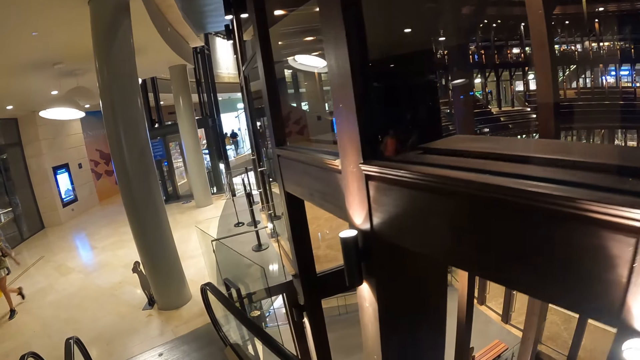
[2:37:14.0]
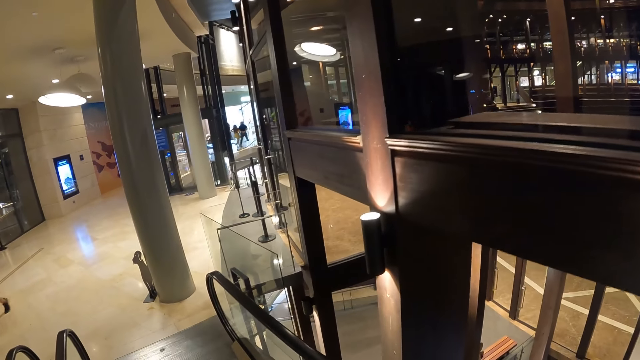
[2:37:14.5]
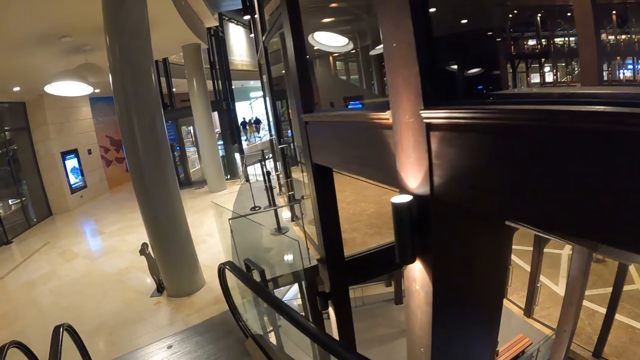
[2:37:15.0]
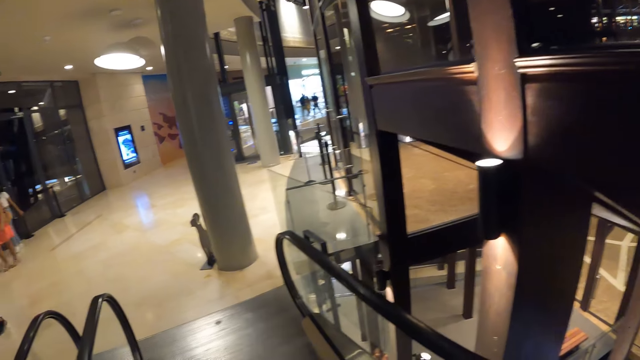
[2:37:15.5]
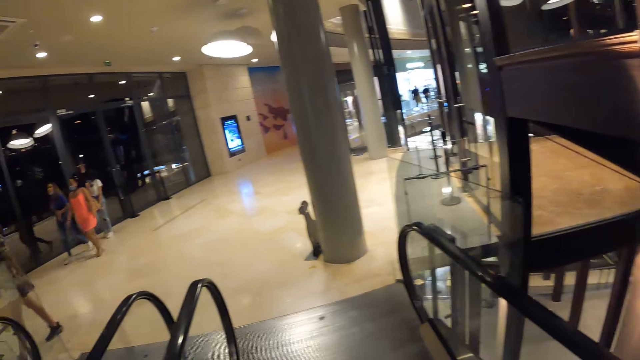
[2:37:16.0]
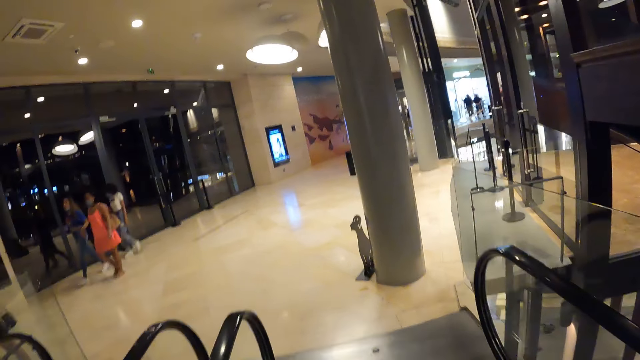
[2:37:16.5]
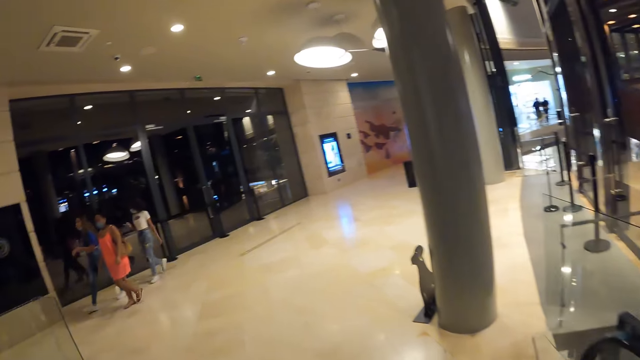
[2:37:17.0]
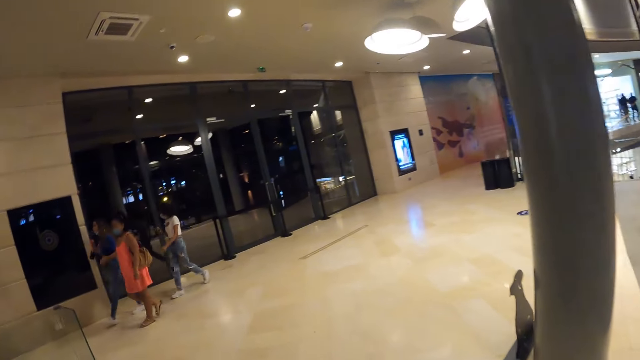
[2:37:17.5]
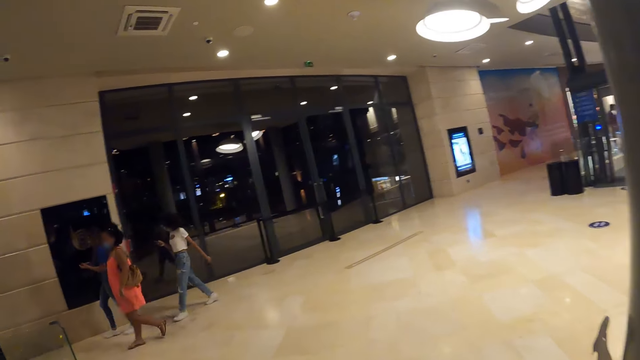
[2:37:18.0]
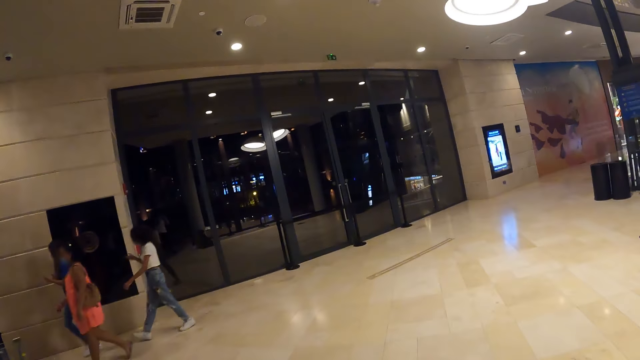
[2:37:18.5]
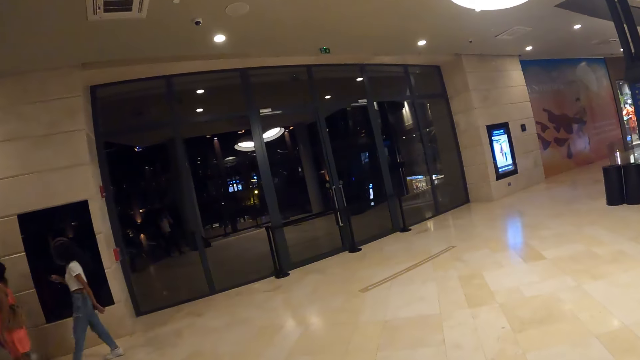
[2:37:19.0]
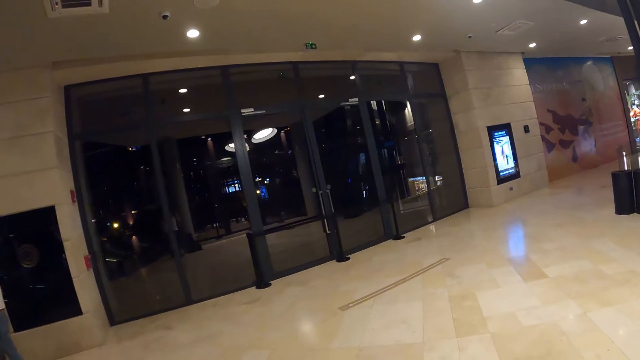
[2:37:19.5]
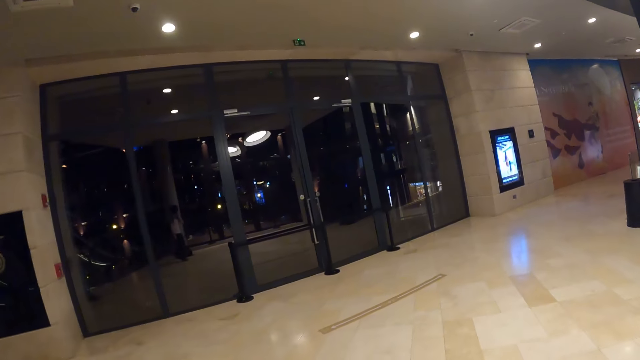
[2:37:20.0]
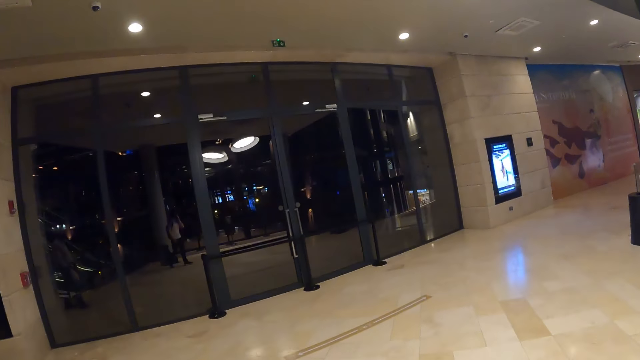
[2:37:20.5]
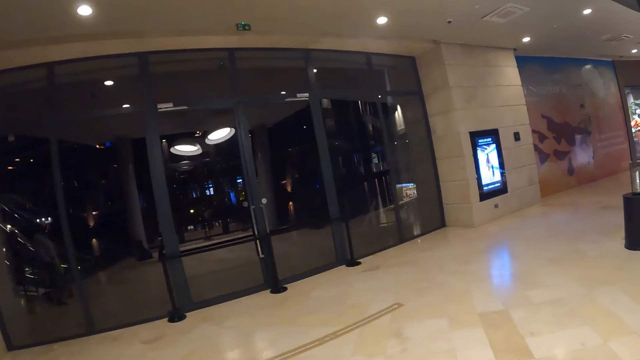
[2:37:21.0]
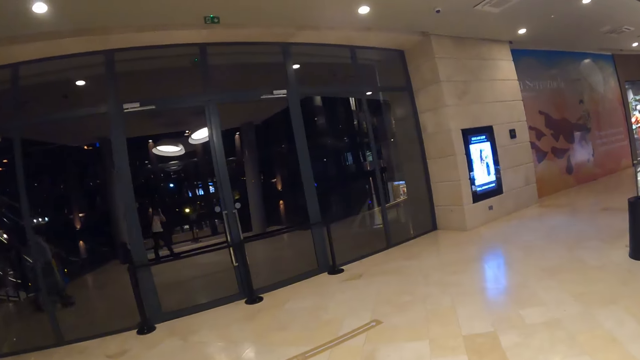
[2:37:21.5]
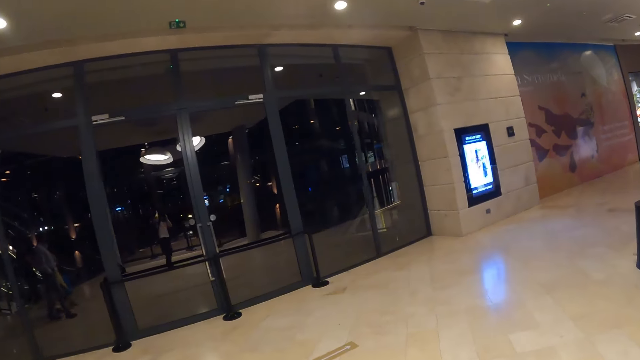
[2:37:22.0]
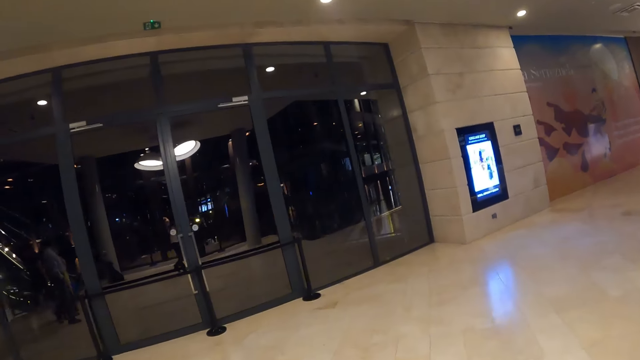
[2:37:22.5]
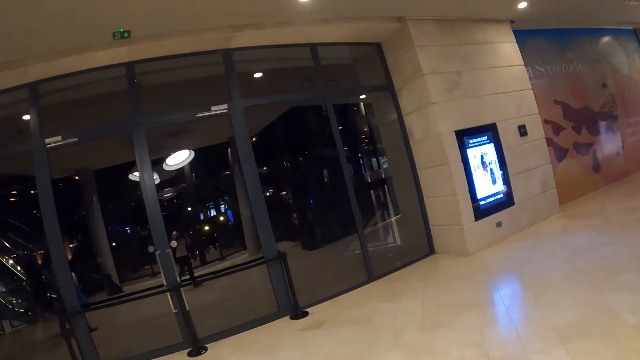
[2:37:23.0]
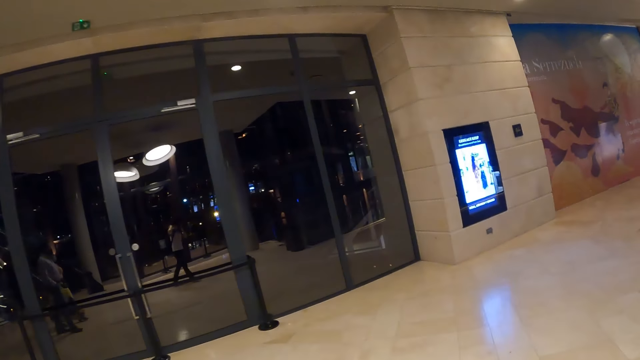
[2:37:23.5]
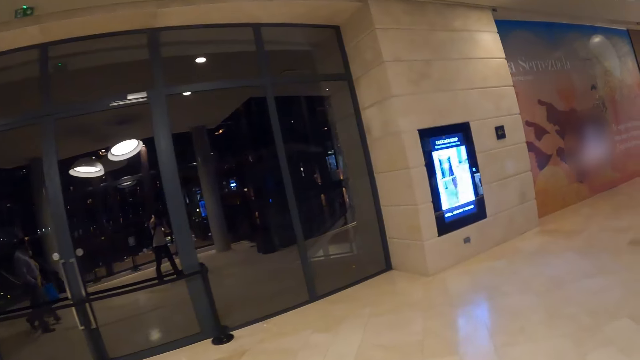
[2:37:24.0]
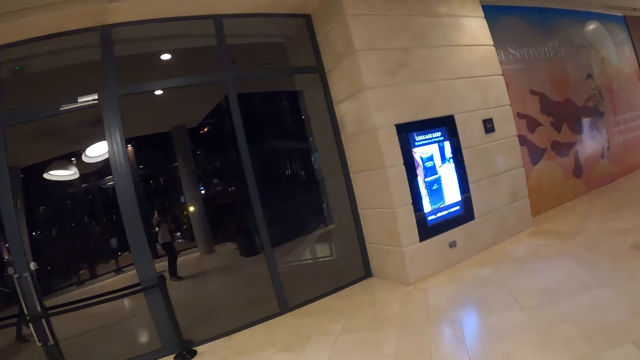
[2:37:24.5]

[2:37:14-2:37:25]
The camera wearer walks on an aisle in the mall. They walk around the building.

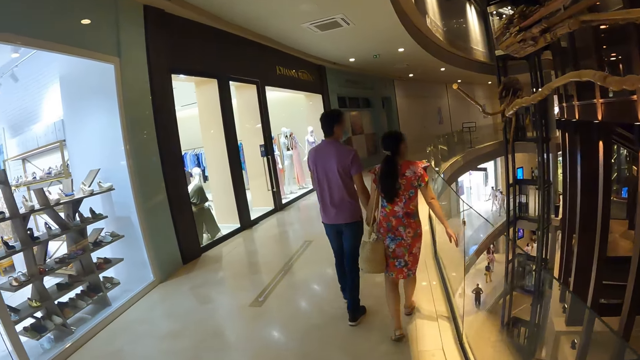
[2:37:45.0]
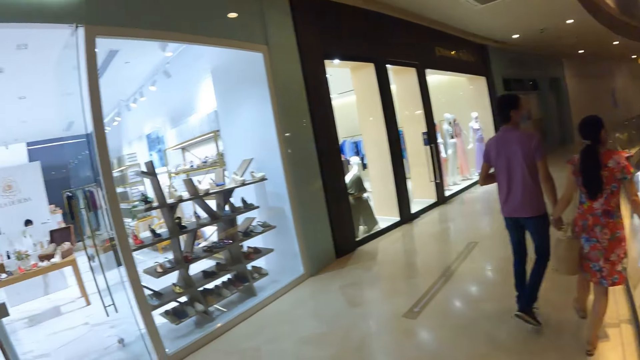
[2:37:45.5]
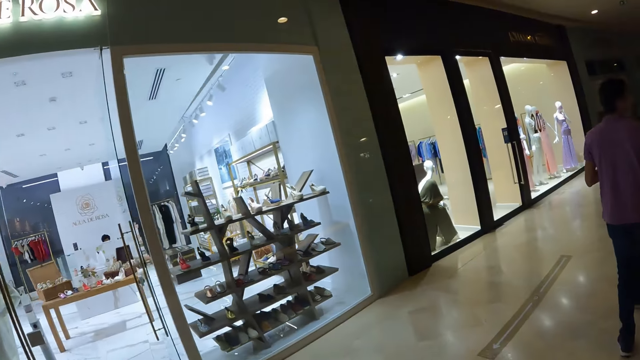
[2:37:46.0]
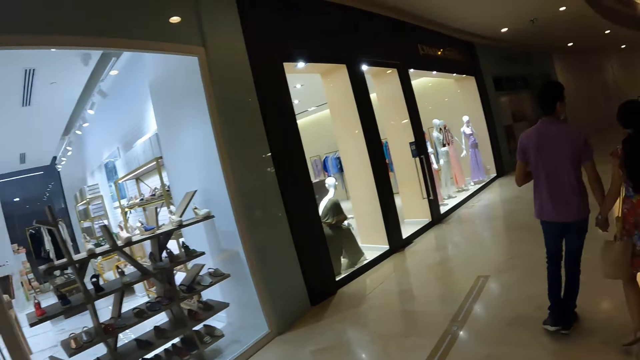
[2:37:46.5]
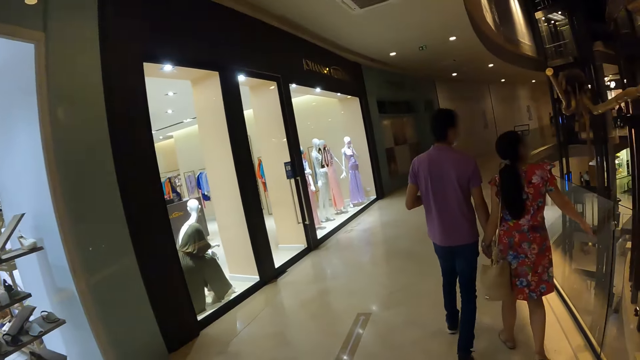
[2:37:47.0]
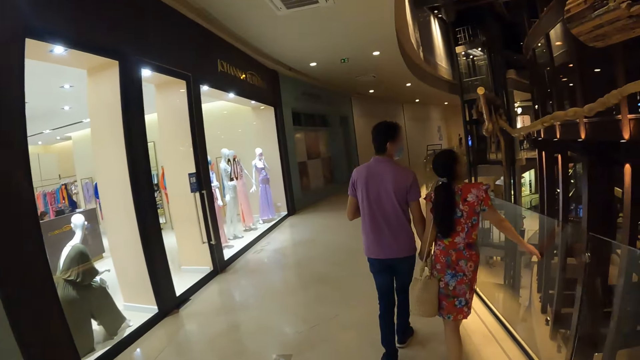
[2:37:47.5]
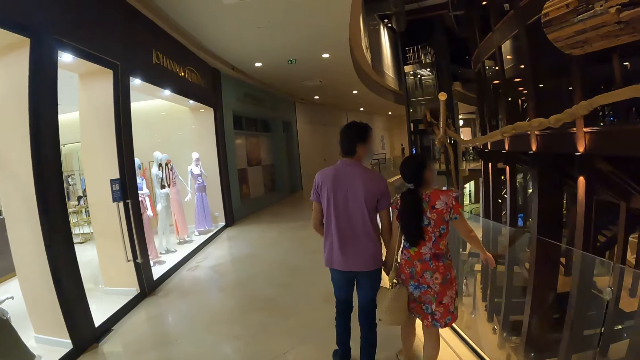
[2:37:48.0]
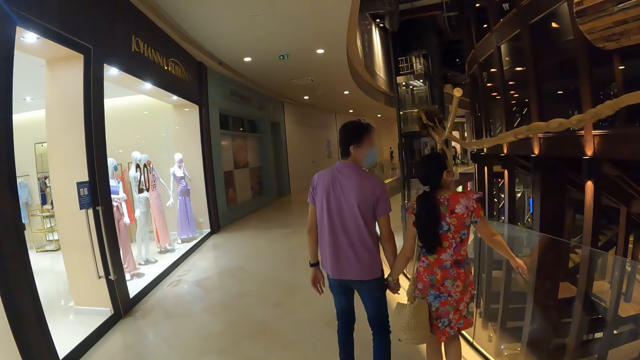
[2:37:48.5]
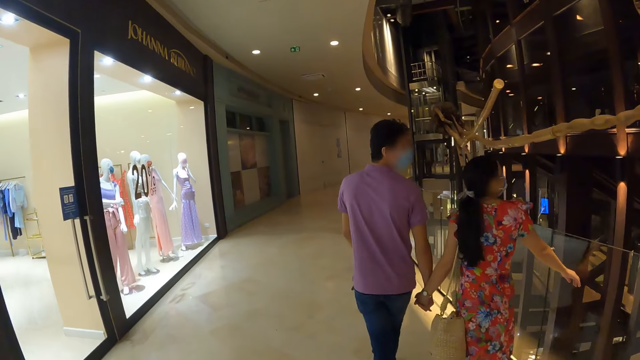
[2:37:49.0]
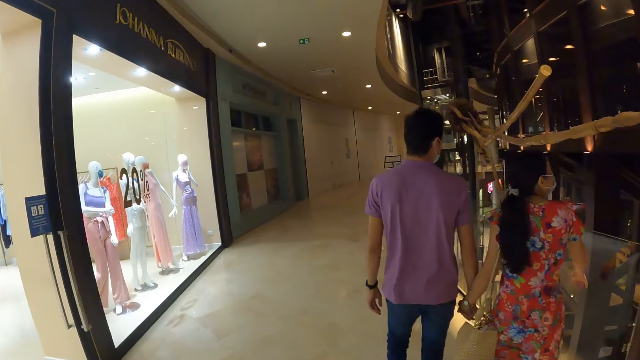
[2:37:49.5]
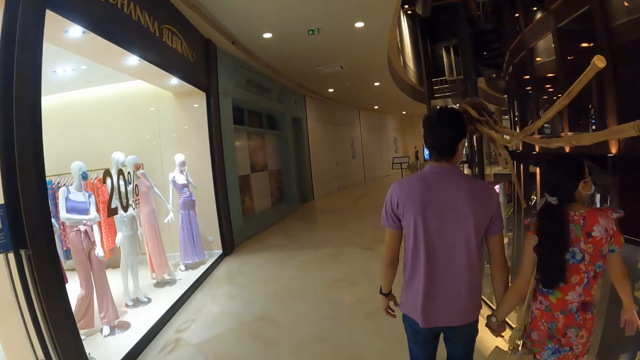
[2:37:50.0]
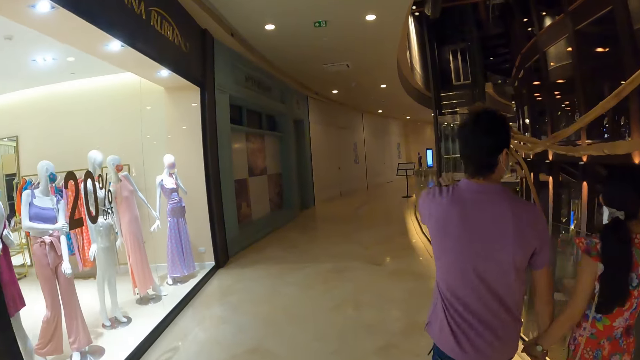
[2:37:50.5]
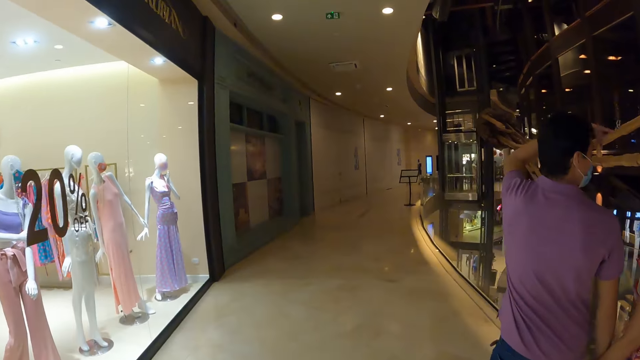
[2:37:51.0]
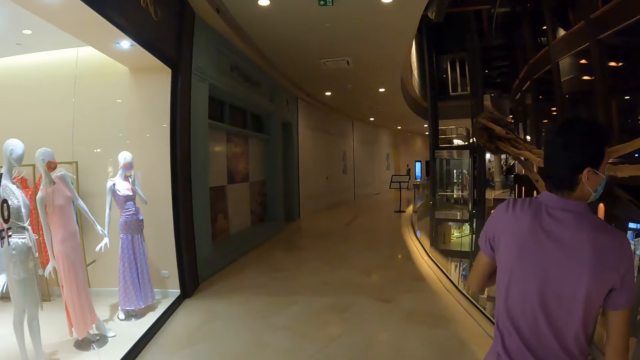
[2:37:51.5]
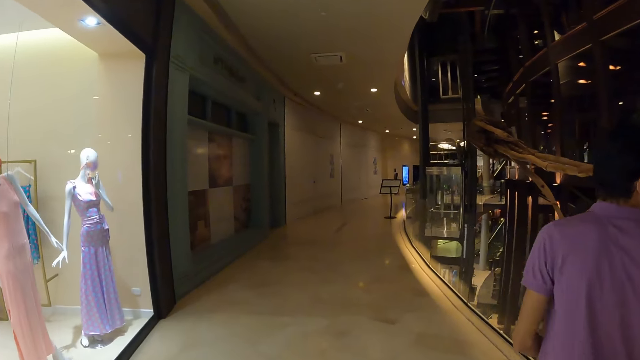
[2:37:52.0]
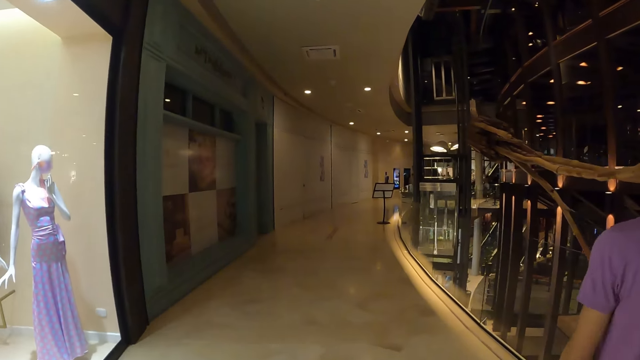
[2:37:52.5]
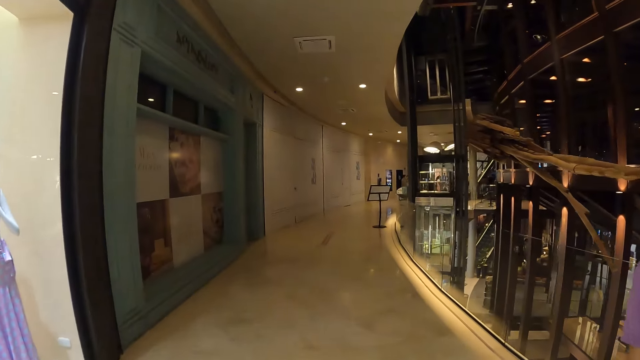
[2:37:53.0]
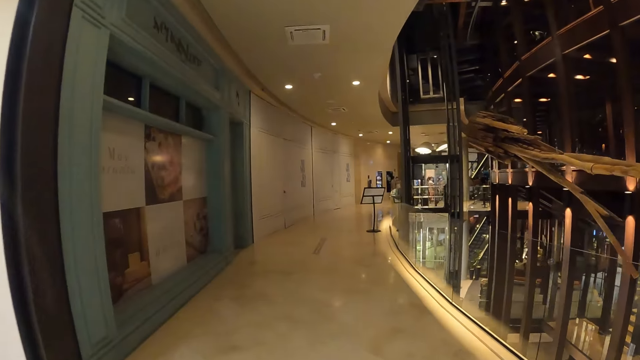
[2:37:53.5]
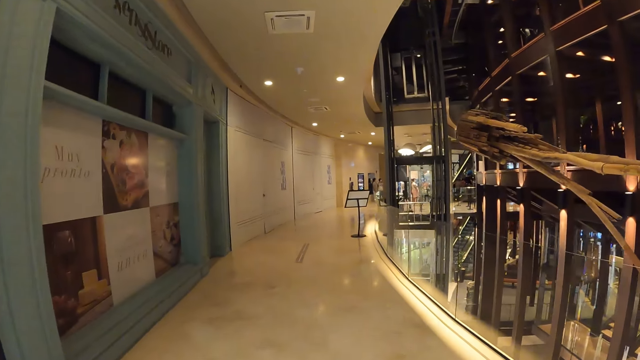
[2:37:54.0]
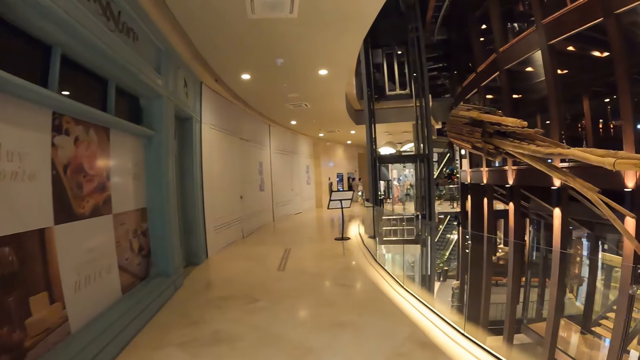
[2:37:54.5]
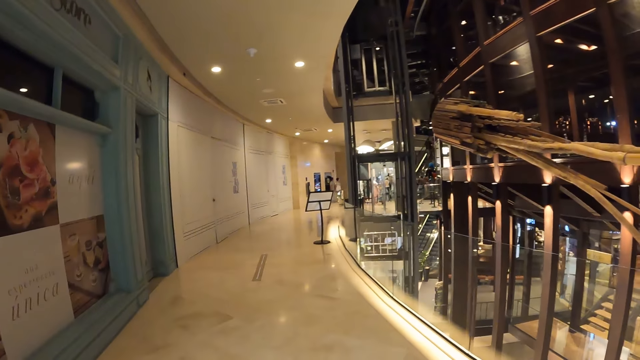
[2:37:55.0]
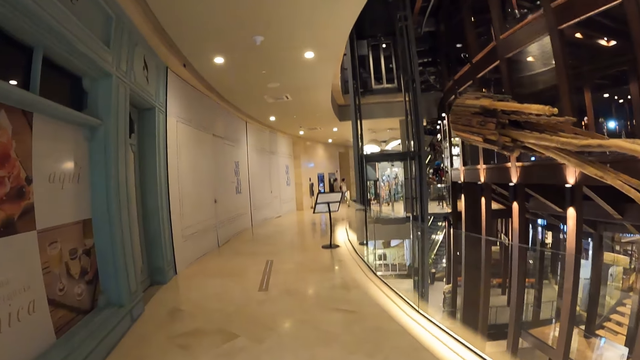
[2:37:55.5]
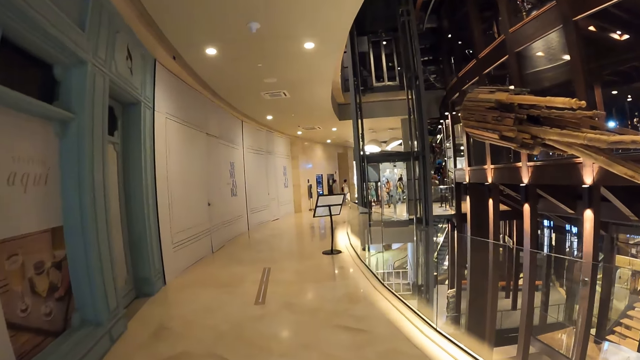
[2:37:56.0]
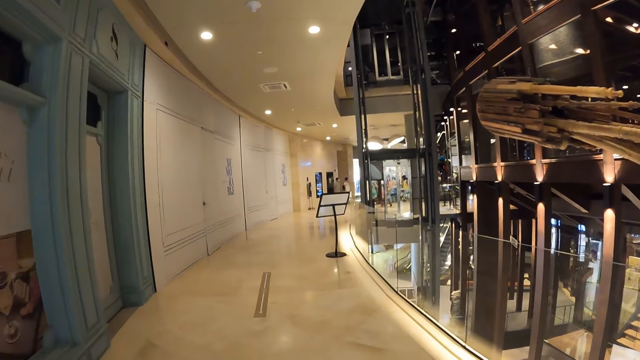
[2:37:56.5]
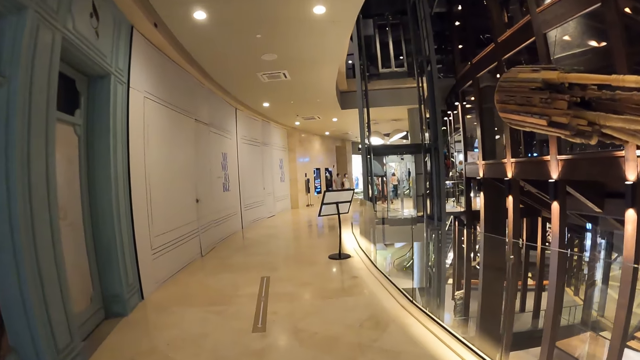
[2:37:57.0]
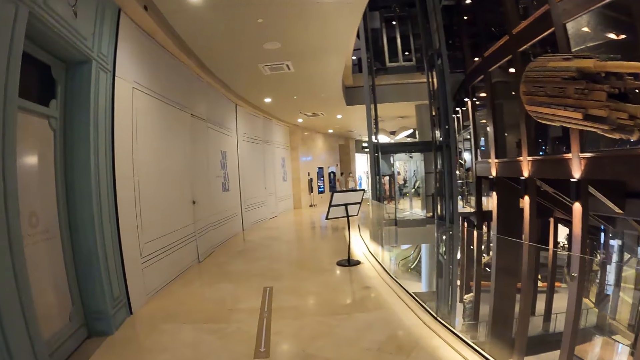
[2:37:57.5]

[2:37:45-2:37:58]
The camera wearer looks around in a room. A man lifts up his left hand. The camera wearer looks around in the room.
